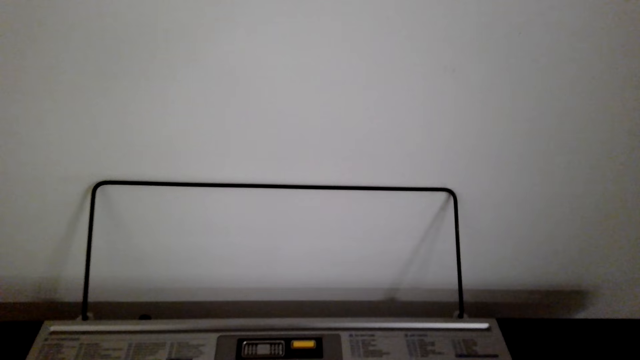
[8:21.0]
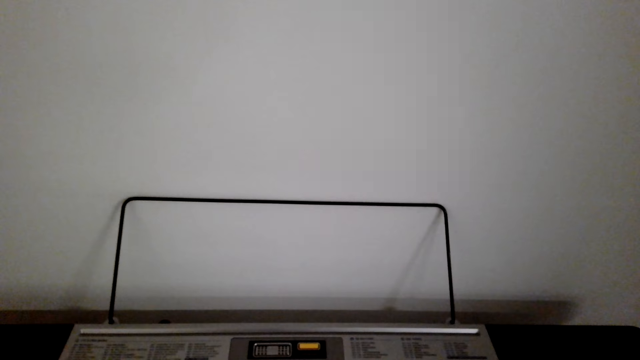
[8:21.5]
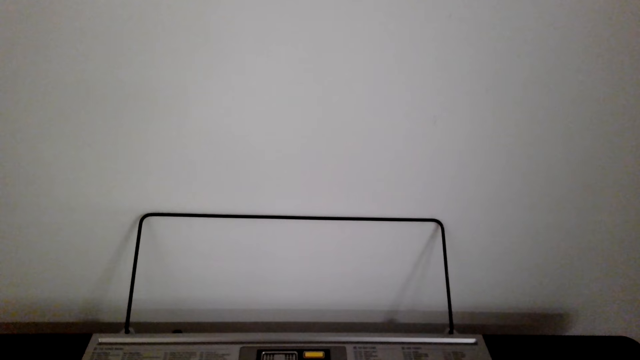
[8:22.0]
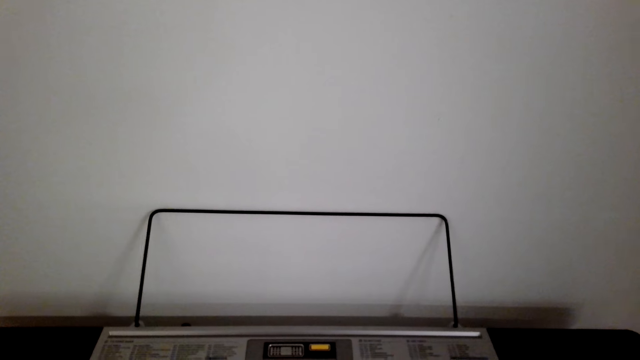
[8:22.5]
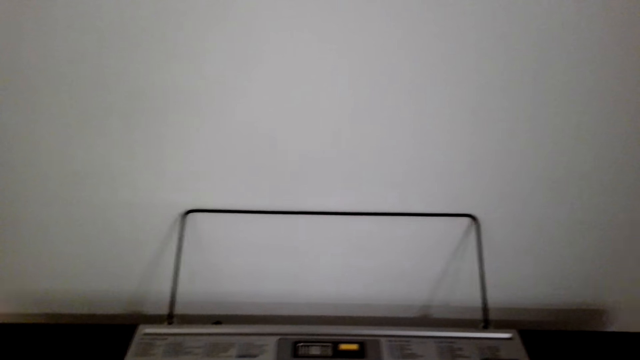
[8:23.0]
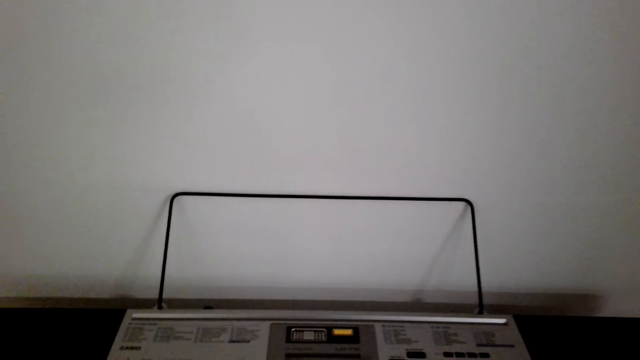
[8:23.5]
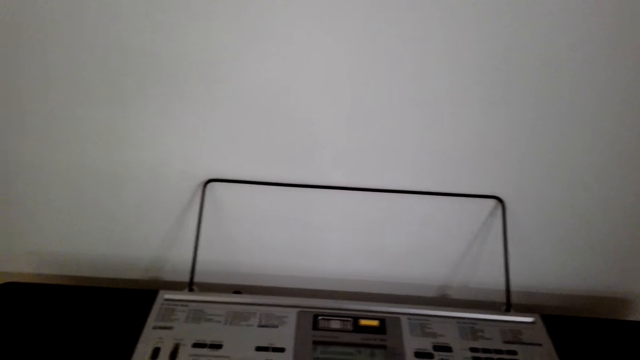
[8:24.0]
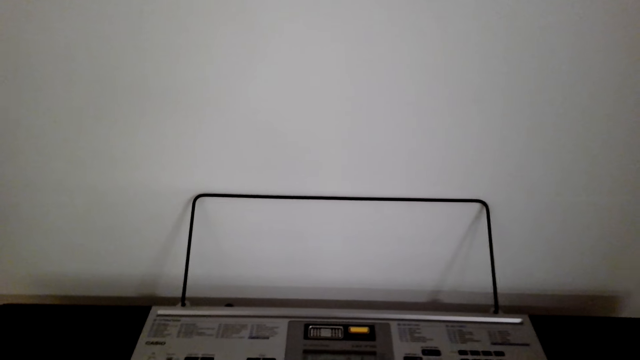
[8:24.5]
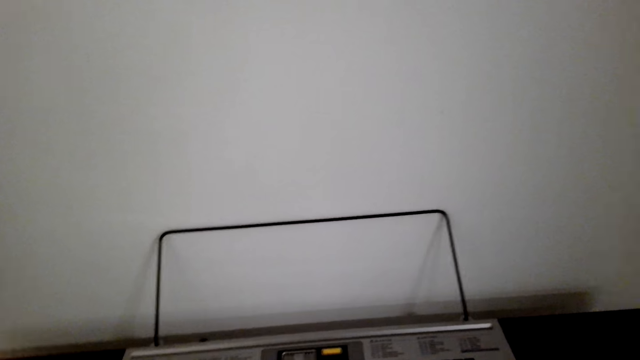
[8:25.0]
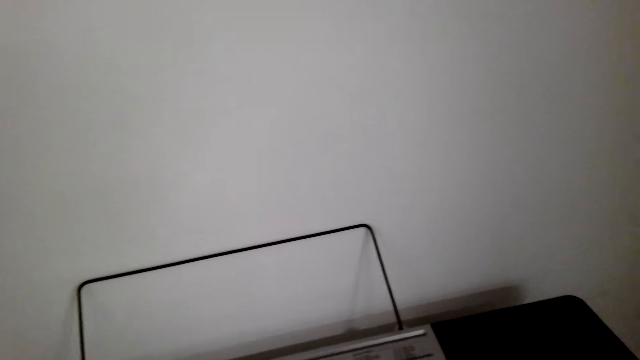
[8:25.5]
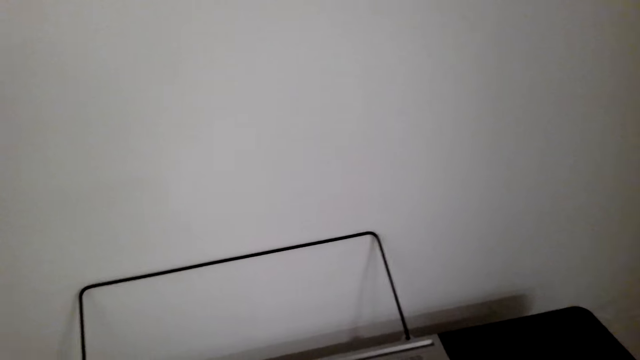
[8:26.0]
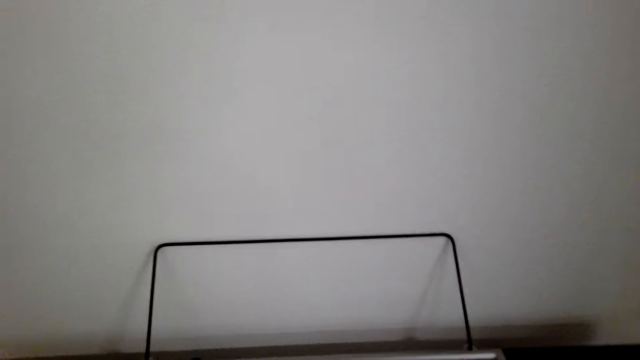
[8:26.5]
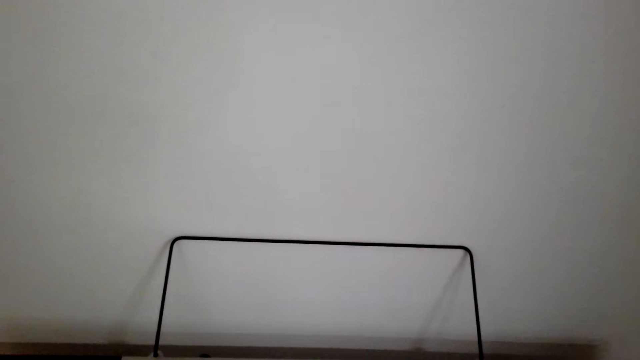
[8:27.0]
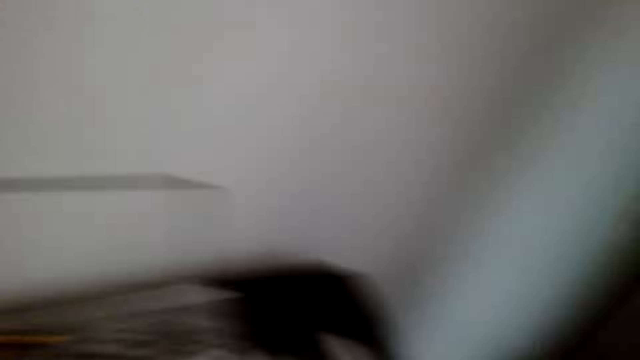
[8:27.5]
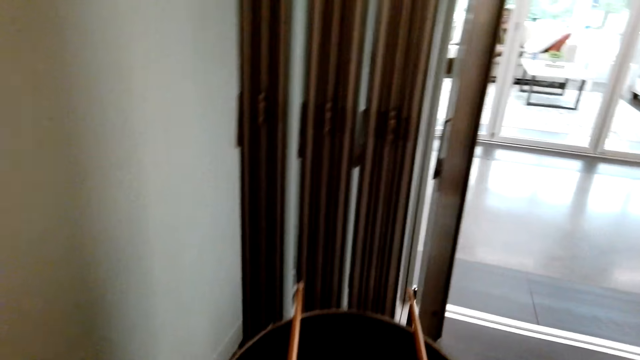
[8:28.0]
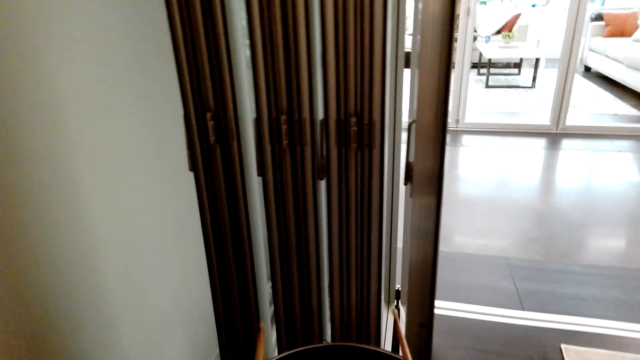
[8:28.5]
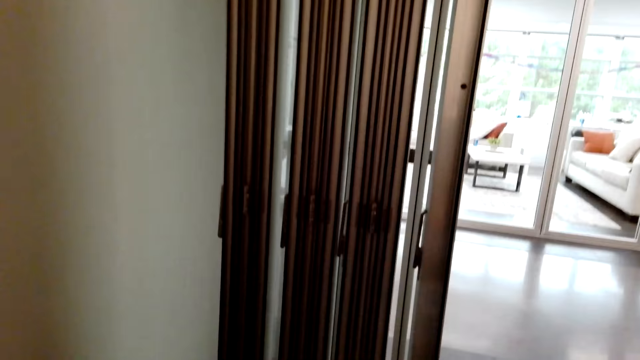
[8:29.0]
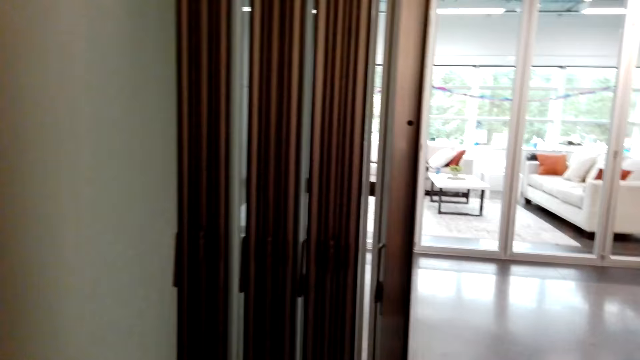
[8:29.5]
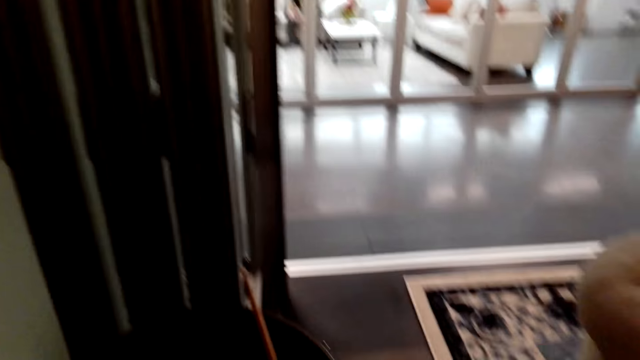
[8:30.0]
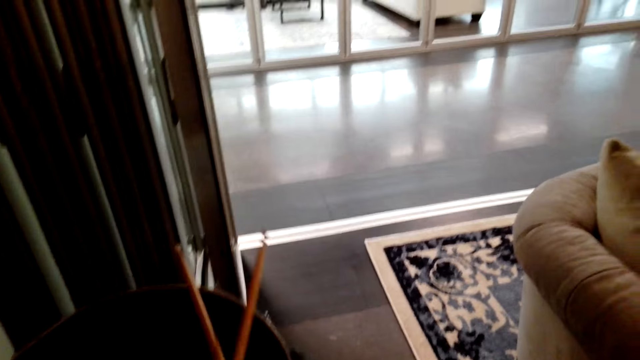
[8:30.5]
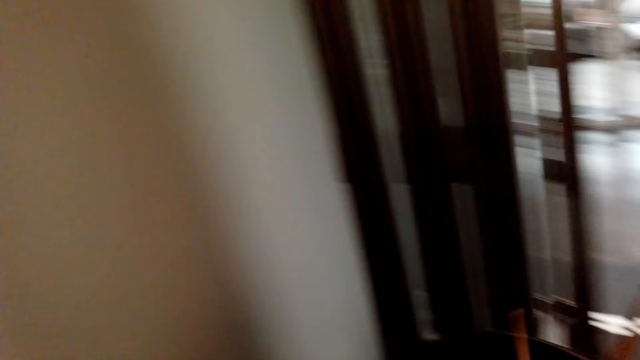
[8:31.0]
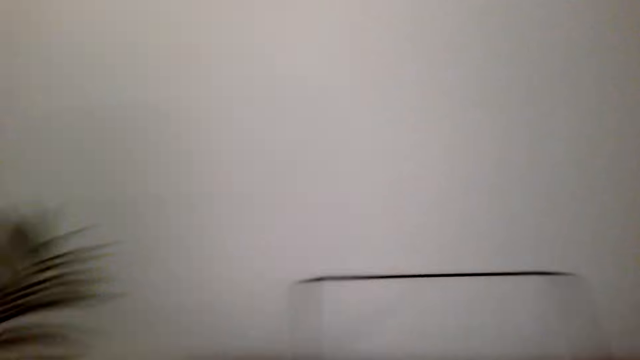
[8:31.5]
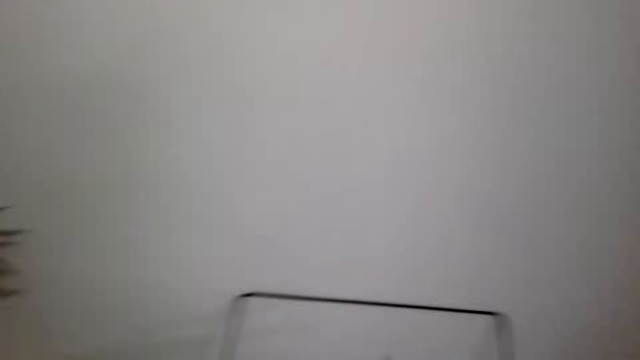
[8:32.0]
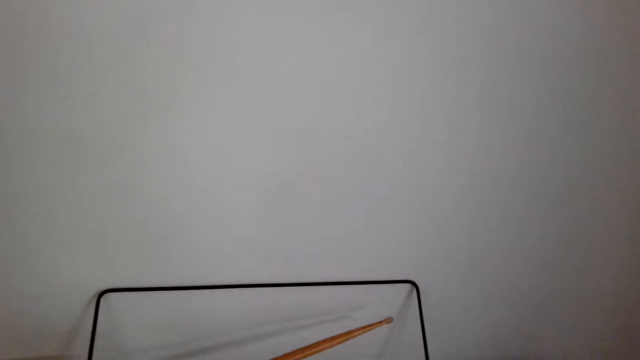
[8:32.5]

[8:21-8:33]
The camera wearer looks around the house. They hit the drum set. They play the piano.

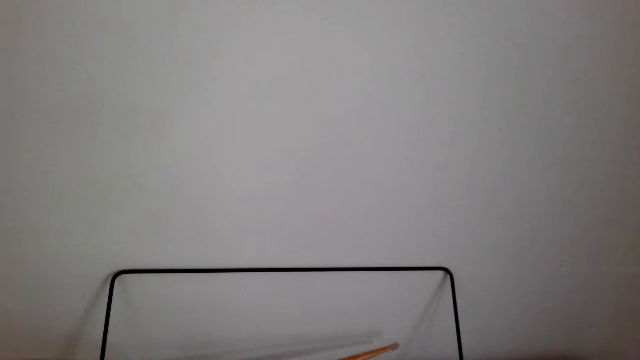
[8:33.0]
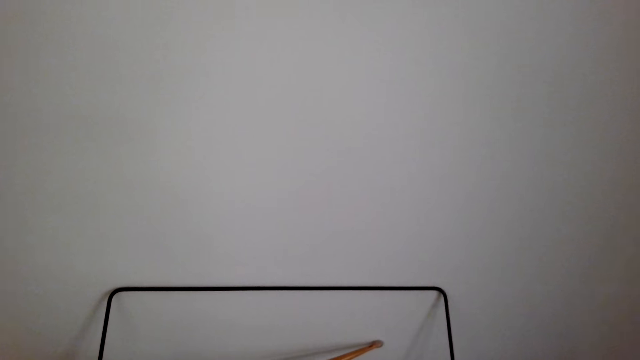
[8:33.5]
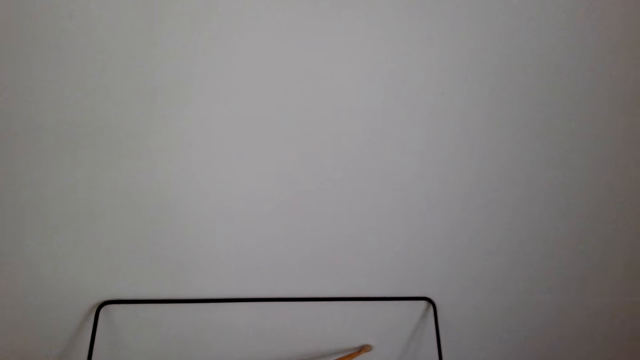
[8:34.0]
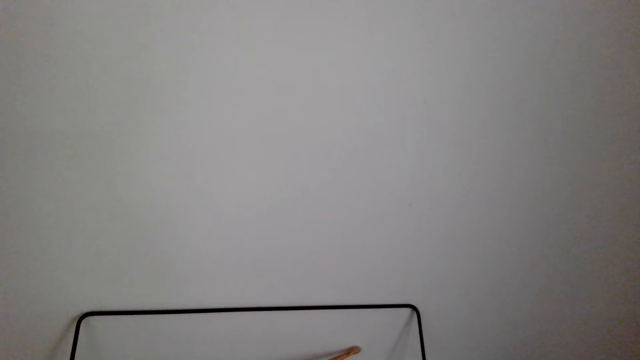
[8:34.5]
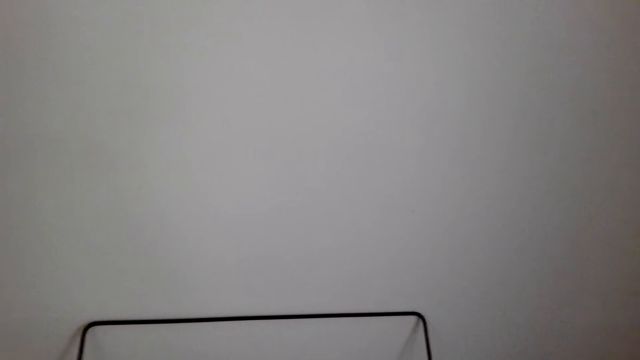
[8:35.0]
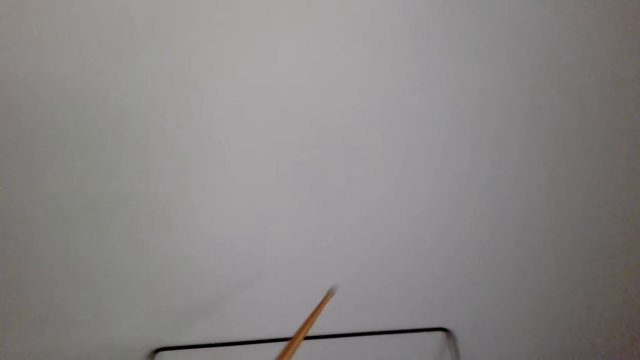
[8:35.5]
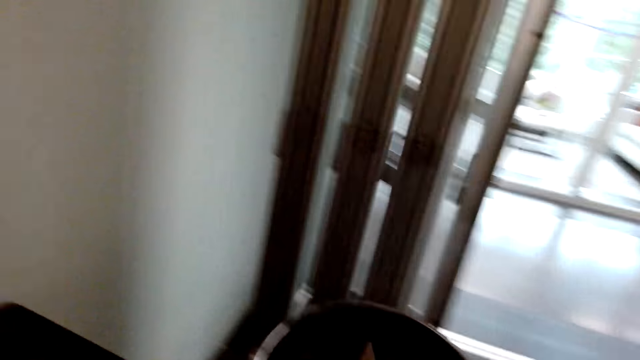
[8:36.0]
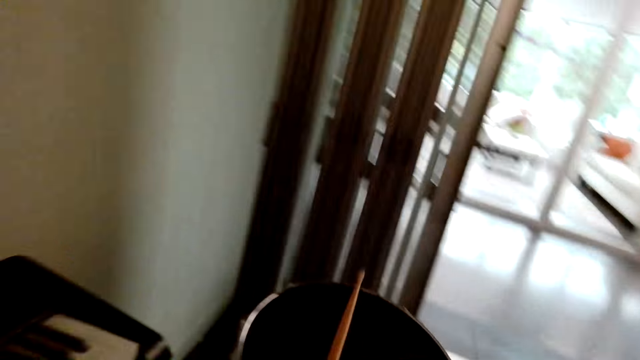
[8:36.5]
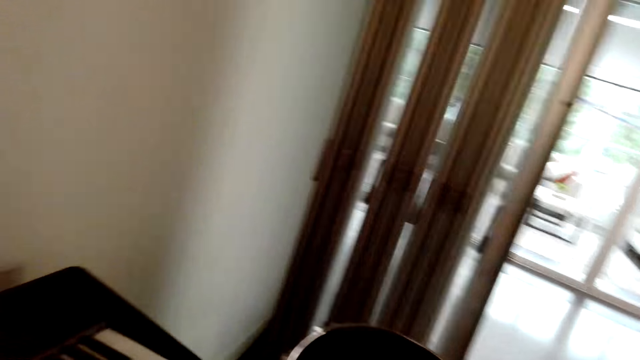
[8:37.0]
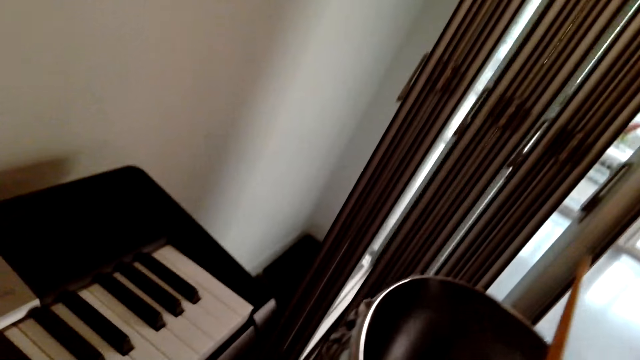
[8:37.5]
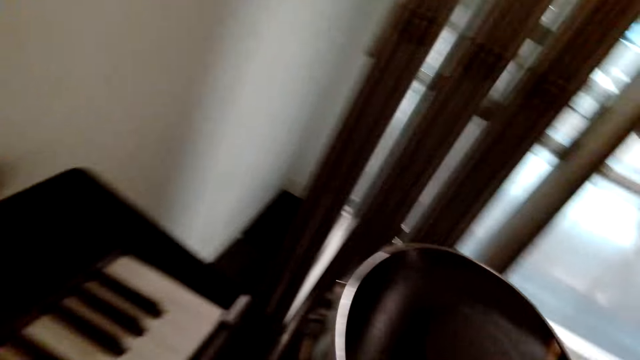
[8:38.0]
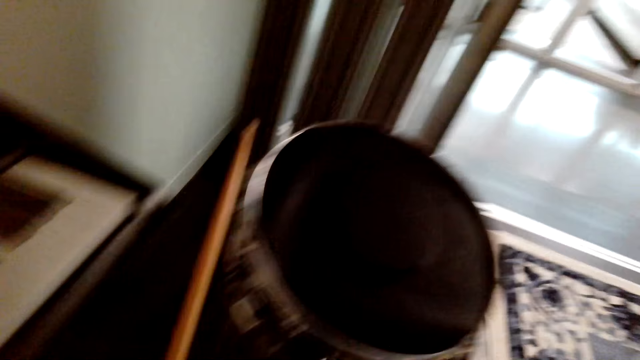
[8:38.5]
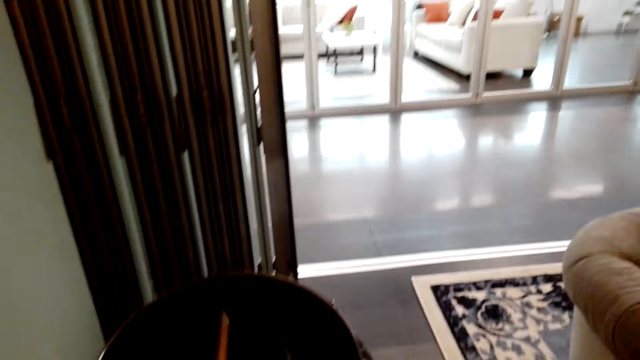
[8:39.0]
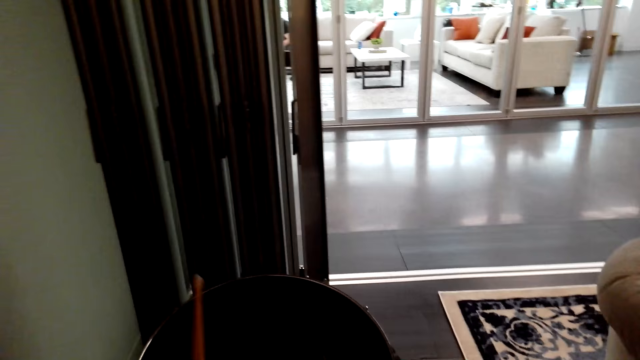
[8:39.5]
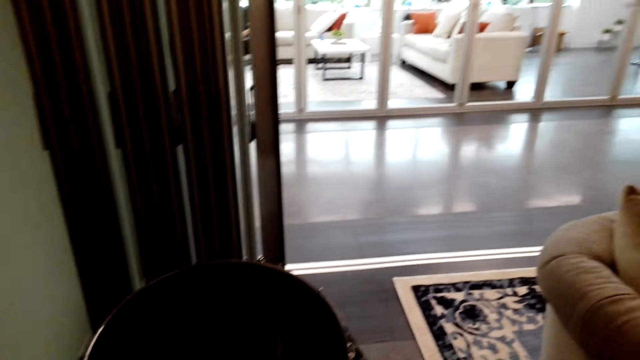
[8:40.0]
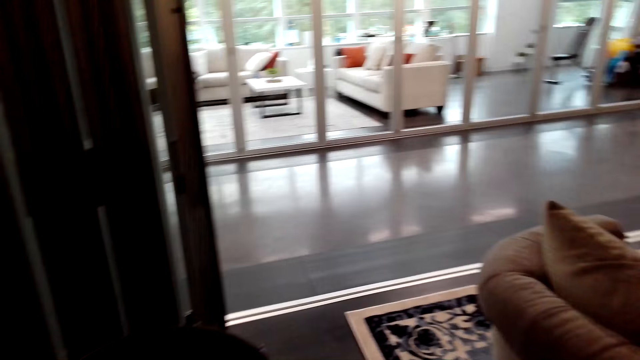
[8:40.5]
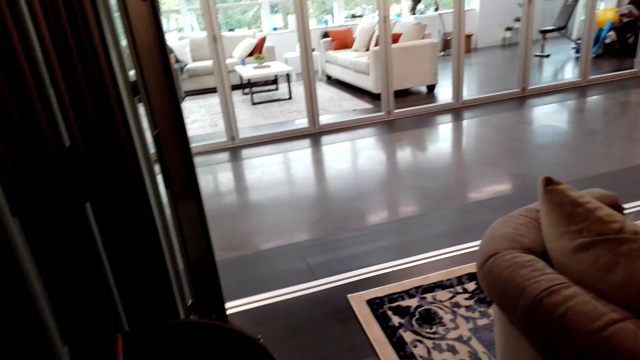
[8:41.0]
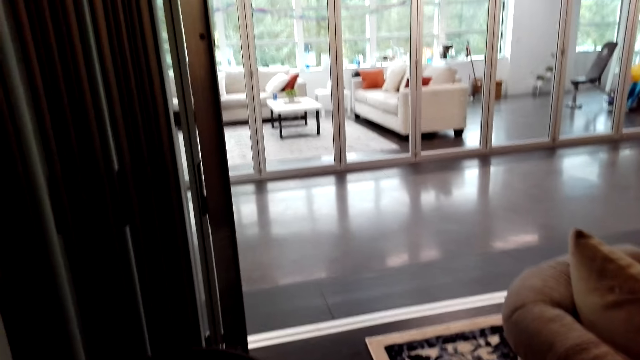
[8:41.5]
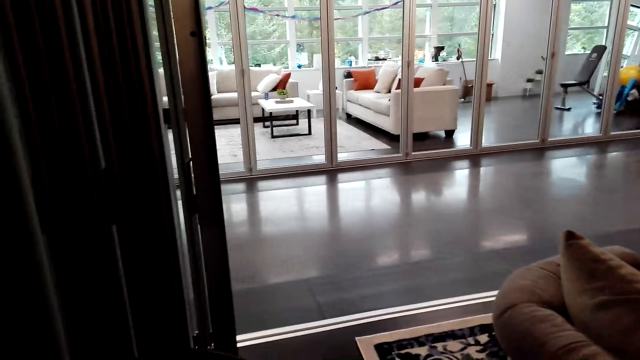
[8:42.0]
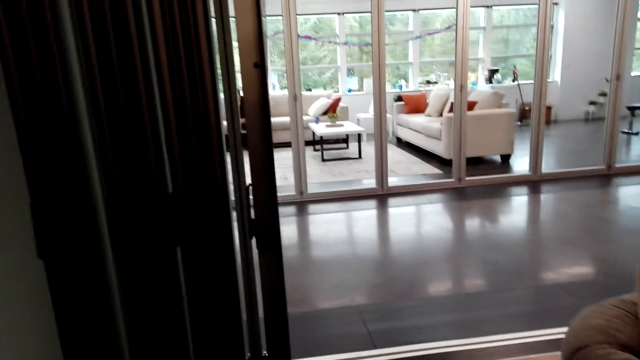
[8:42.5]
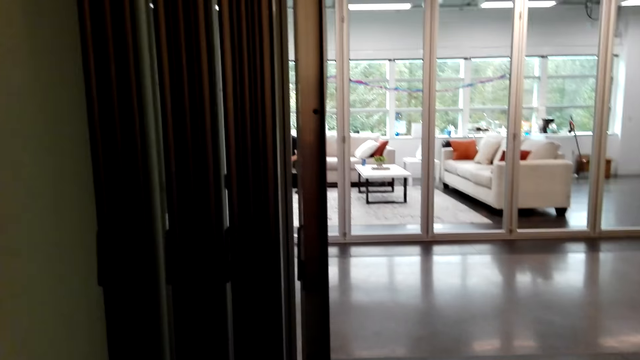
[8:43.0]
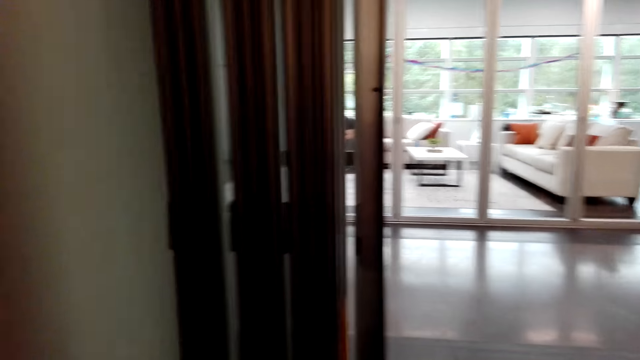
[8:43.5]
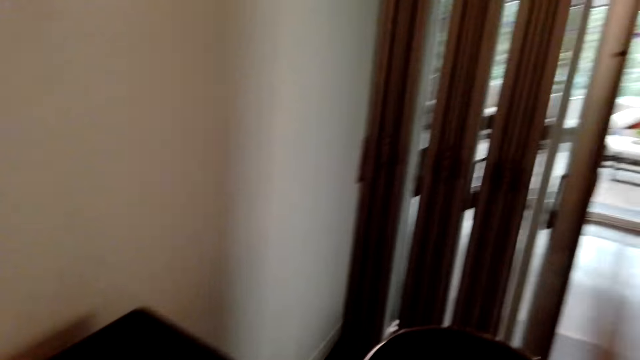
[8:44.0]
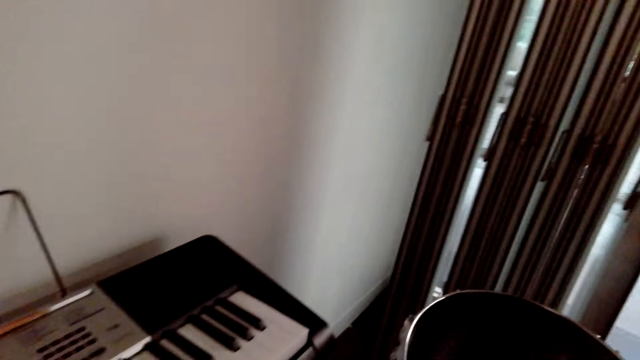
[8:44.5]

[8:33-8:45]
The camera wearer puts the drum set stick down. They pick up the drum set stick. They hit the drum set.
